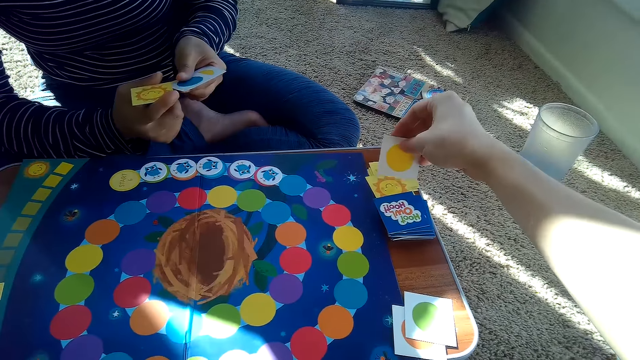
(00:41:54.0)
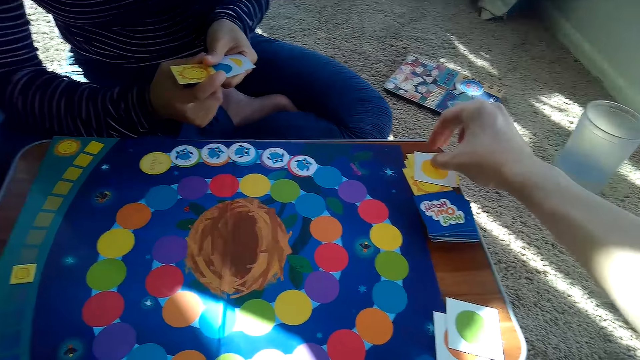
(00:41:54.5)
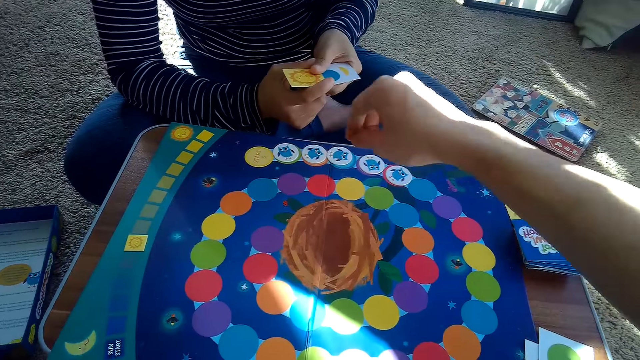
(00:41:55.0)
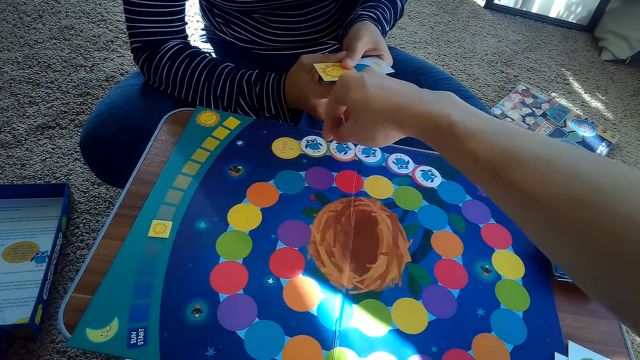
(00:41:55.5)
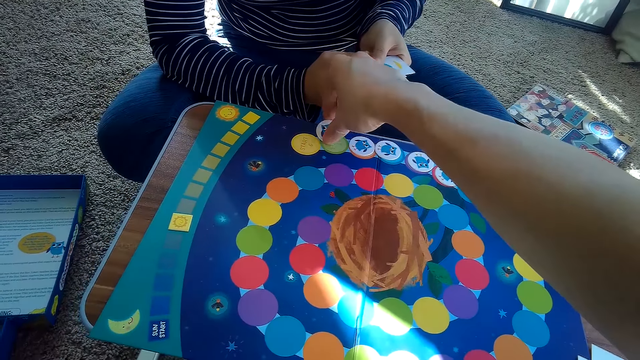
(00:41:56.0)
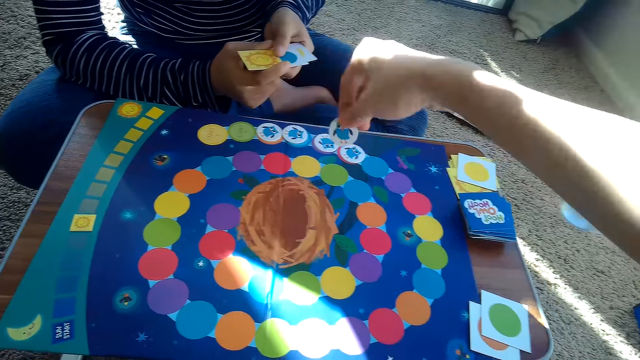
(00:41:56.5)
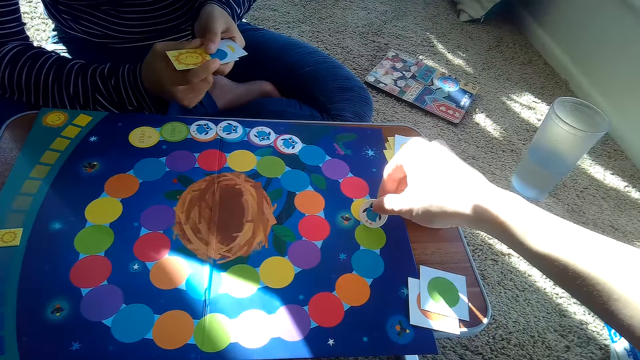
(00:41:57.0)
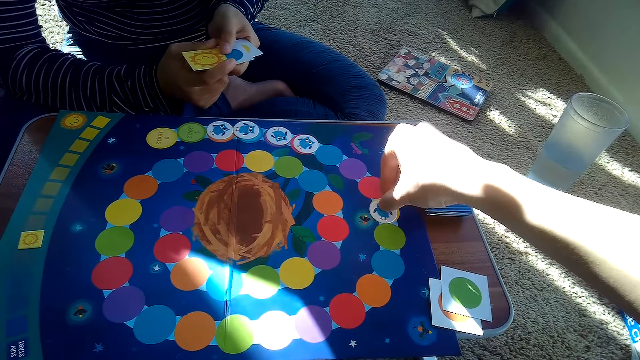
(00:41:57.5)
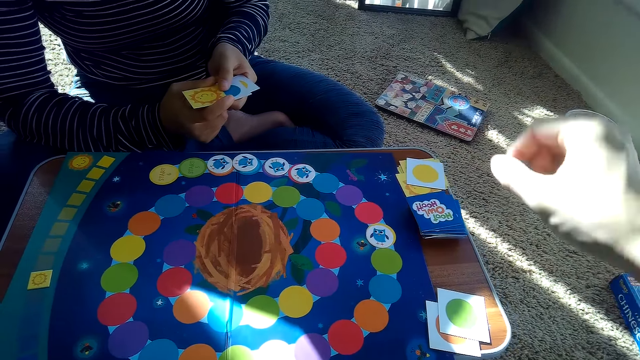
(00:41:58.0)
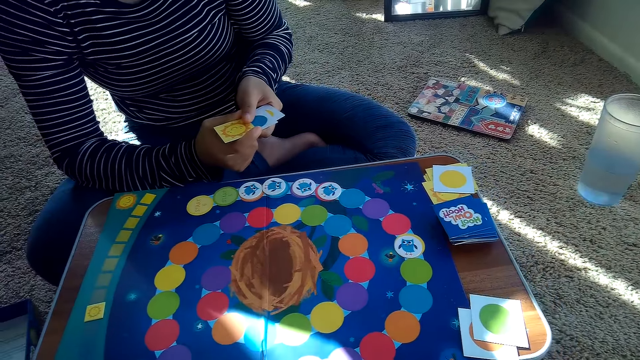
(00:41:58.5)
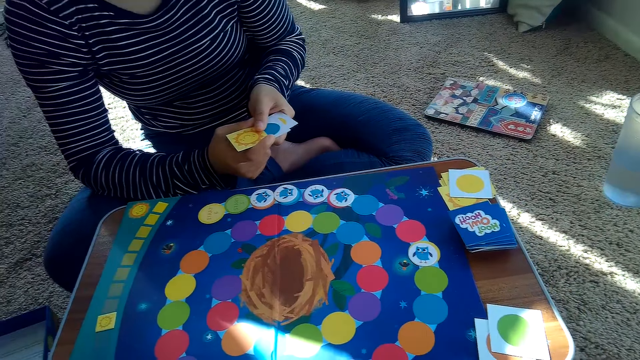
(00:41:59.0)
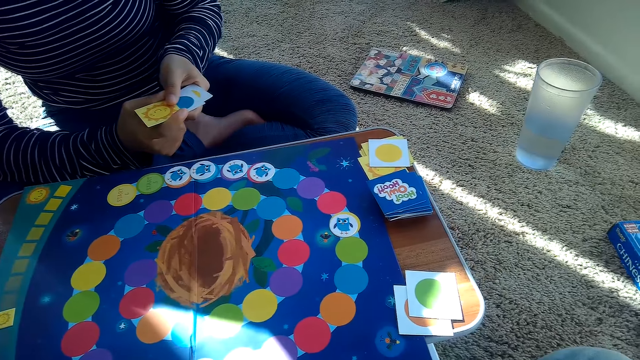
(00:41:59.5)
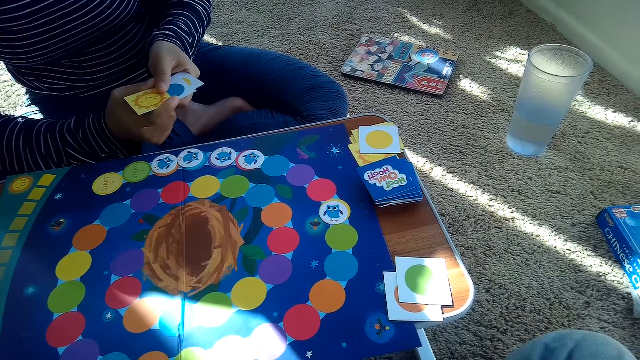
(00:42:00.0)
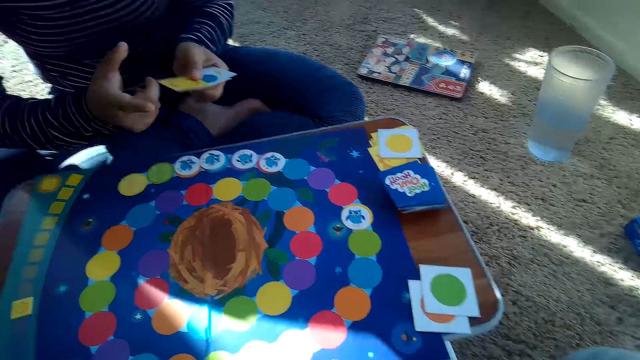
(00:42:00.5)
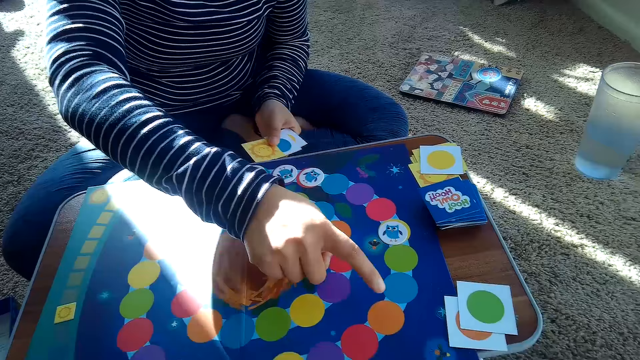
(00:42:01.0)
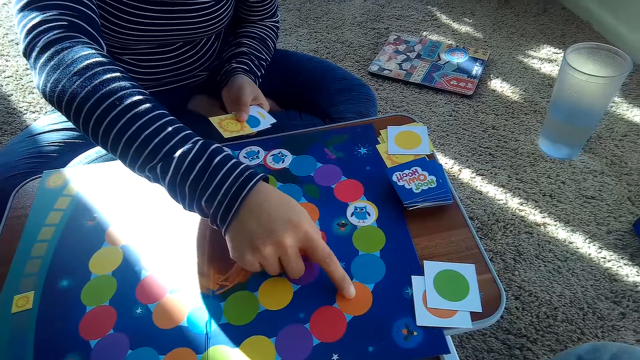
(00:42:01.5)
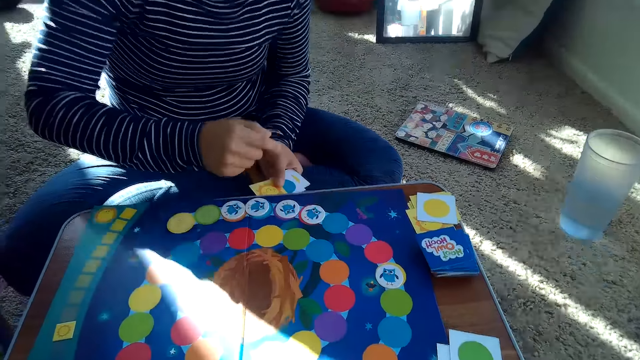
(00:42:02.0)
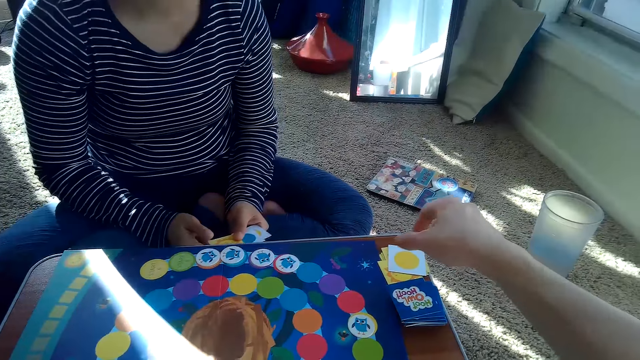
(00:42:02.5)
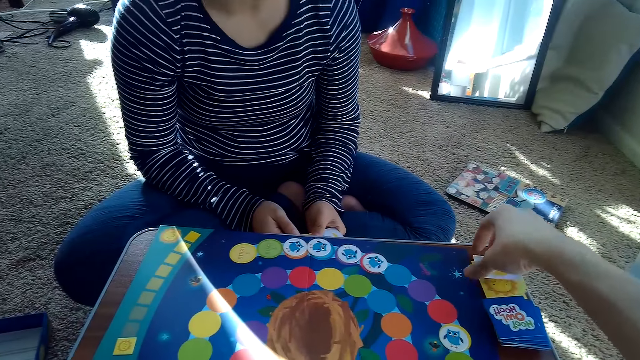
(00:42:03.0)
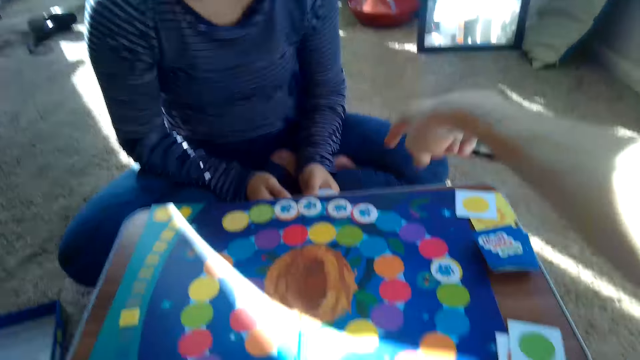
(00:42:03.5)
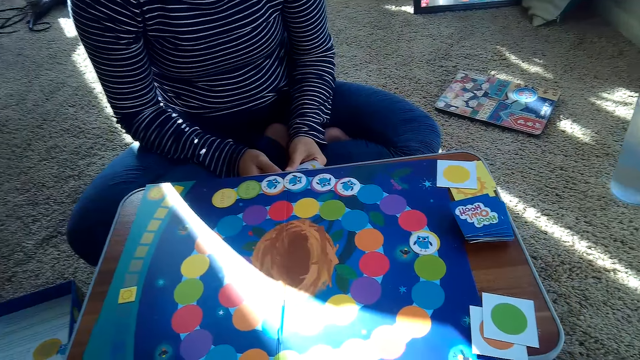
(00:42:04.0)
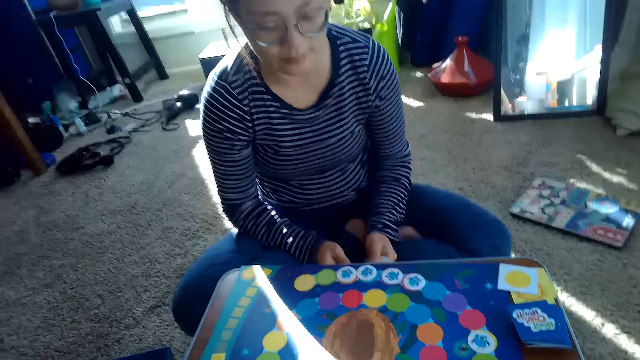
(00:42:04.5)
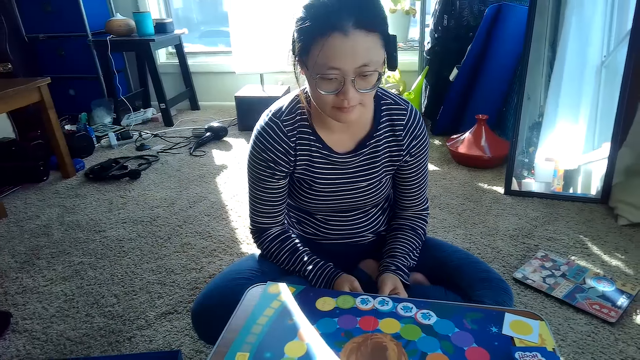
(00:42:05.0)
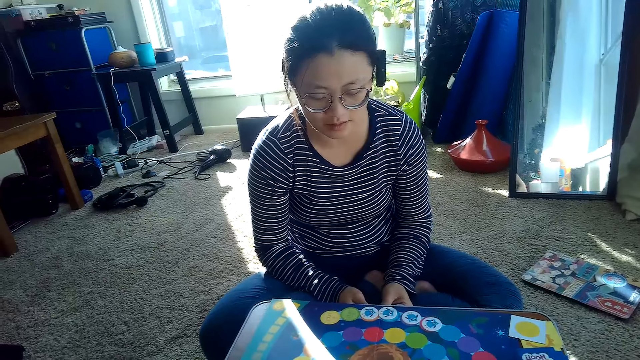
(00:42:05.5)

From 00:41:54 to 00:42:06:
The camera wearer places a card on his partner's stack of cards with his right hand. He adjusts the chip on the game board with his right hand. He picks a card and places the card on the game board. The partner taps on the board with her right finger and points at the cards. The camera wearer picks a card from his partner's stack of cards with his right hand. He touches the cards. He removes his right hand from the cards. He points at the partner.

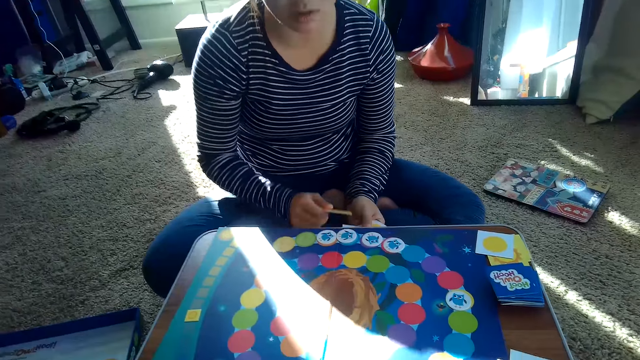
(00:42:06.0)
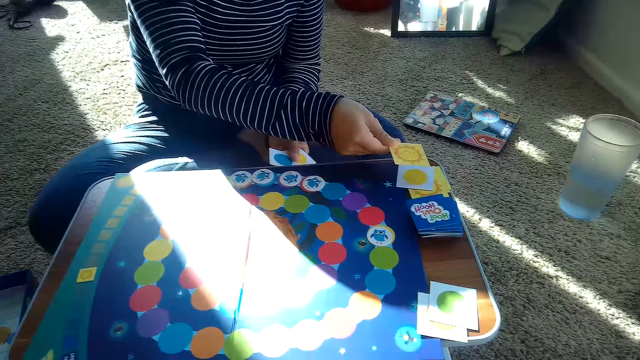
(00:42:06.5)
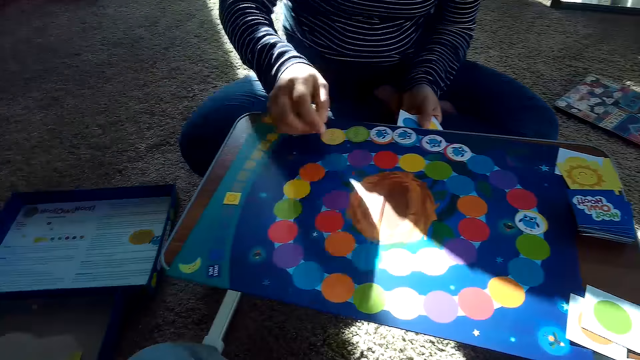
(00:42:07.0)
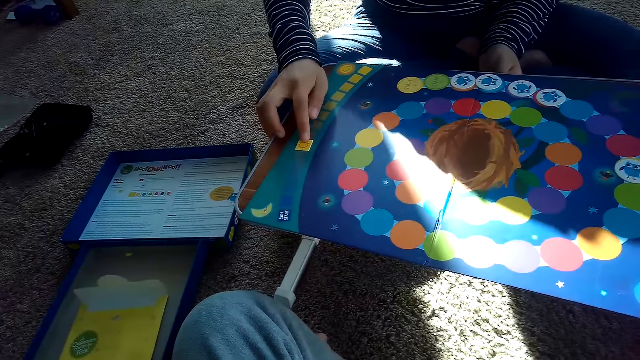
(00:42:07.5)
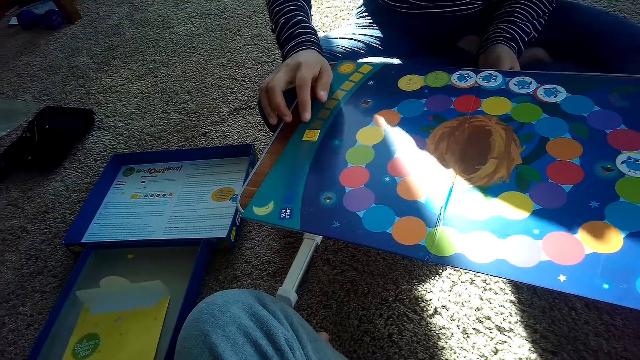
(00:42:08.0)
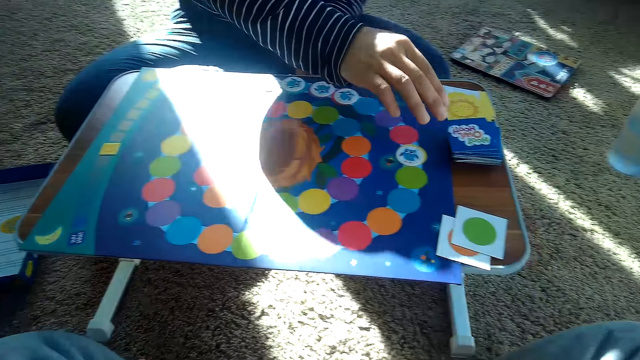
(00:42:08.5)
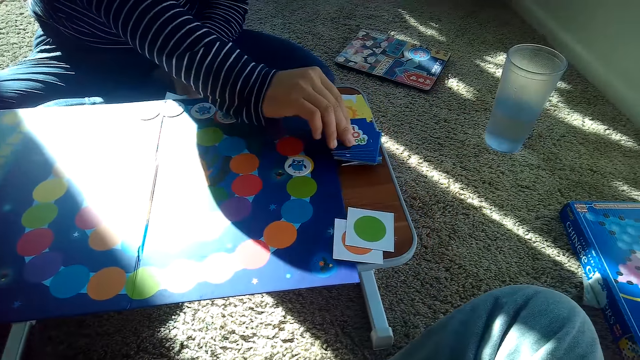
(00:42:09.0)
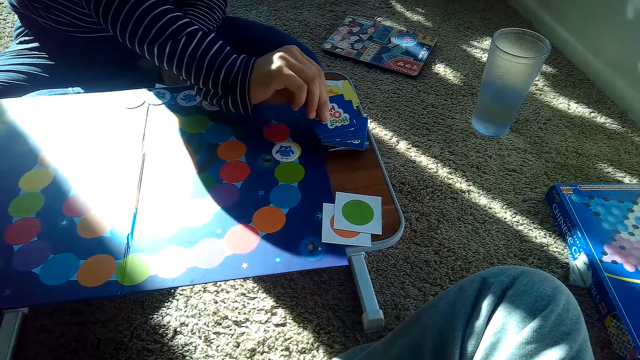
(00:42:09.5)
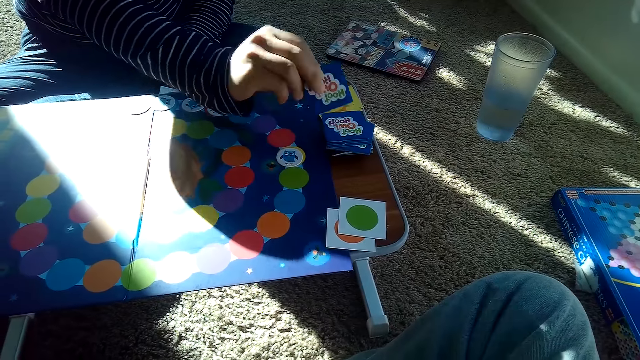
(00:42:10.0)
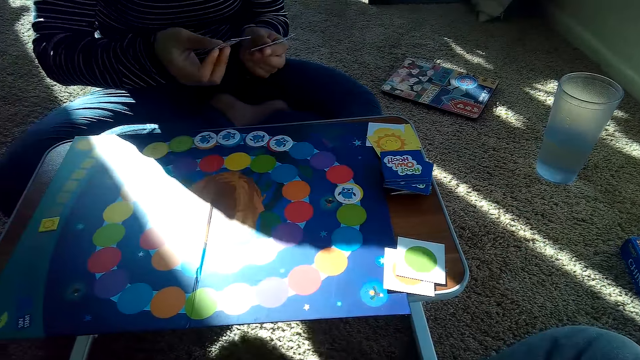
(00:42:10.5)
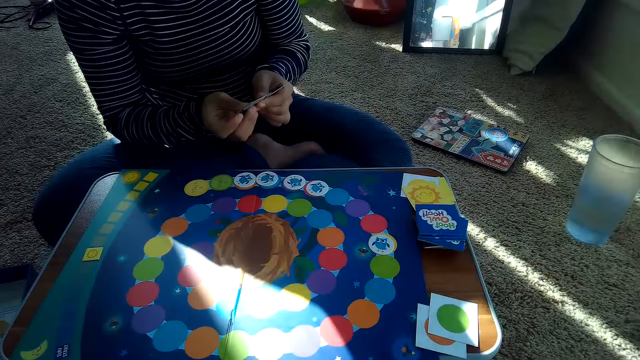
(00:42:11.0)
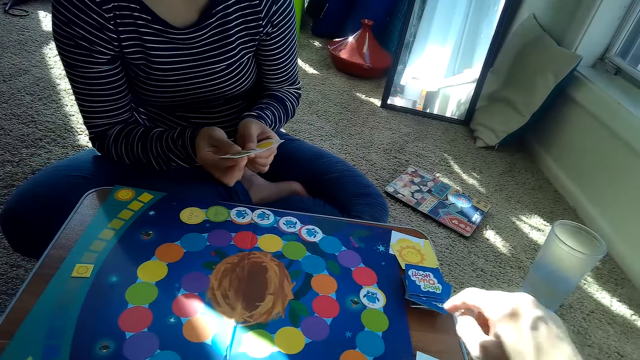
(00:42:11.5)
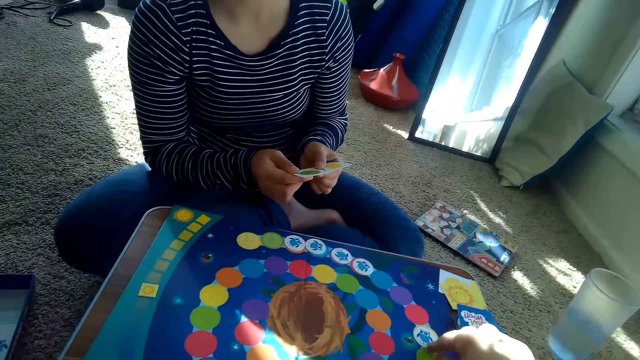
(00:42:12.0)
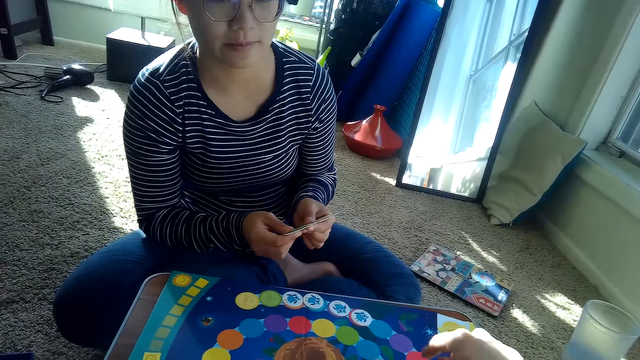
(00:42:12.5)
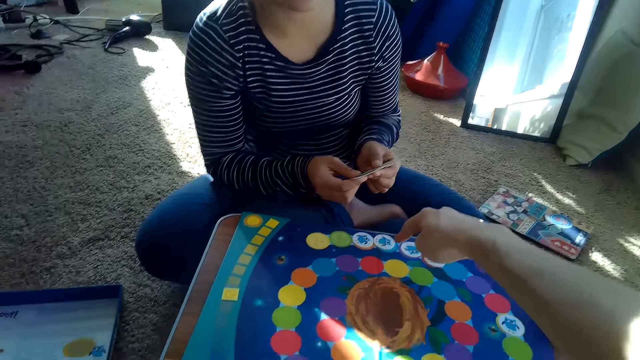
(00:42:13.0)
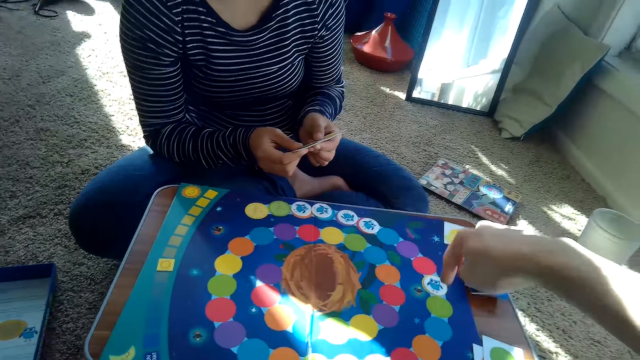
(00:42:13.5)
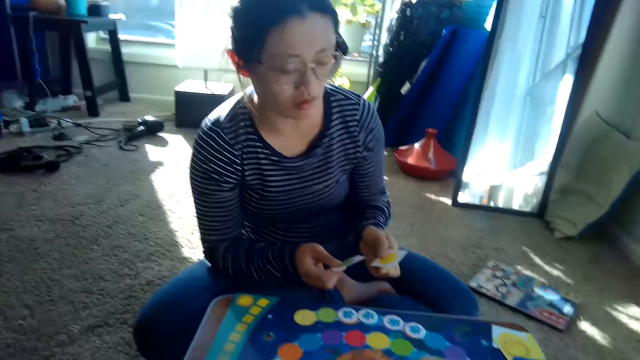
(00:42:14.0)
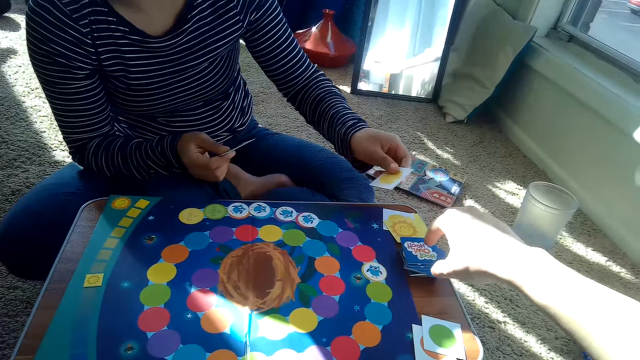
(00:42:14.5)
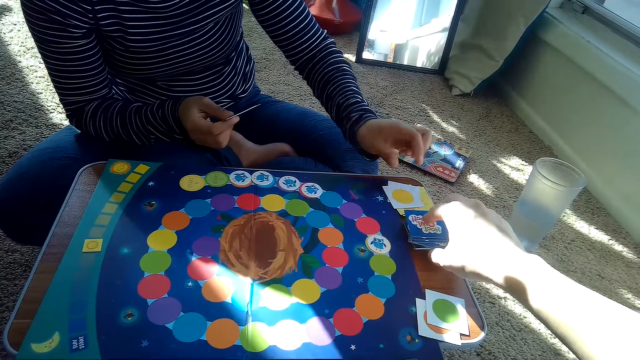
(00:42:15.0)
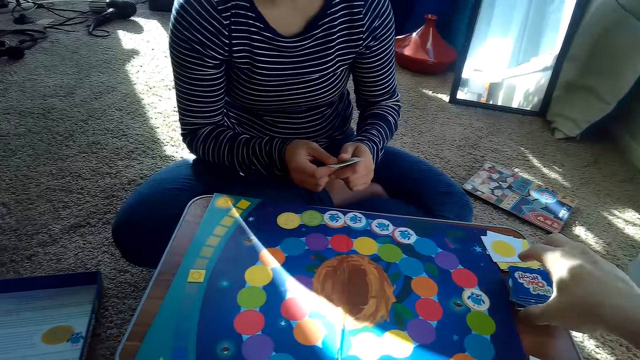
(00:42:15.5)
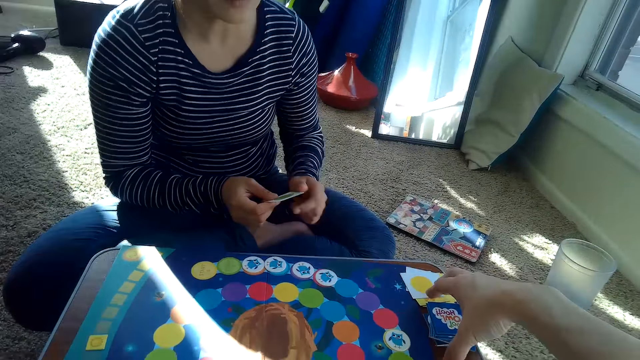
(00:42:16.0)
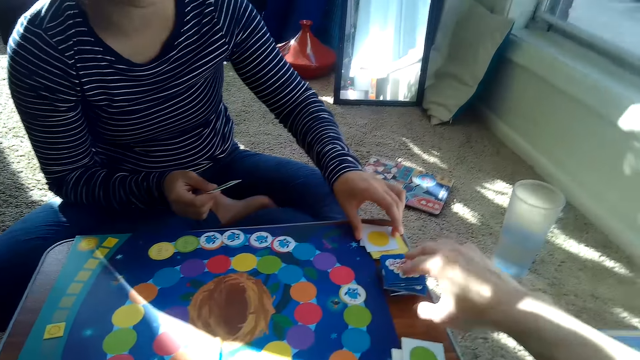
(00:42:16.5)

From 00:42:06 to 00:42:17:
The partner places a card on top of her stack of cards on the table with her right hand and moves a card. The camera wearer adjusts the chip on the game board with his right hand. The partner picks a card from the stack of cards on the table with her right hand. The camera wearer demonstrates with his hand. The partner places a card on top of her stack of cards on the table with her left hand. The camera wearer aligns the cards.
